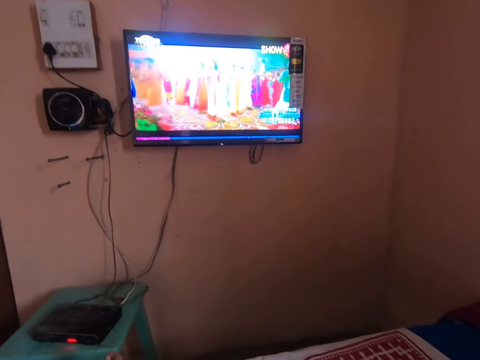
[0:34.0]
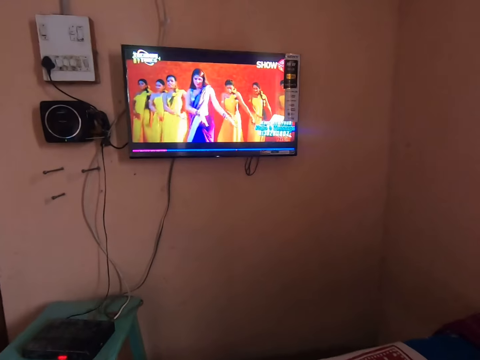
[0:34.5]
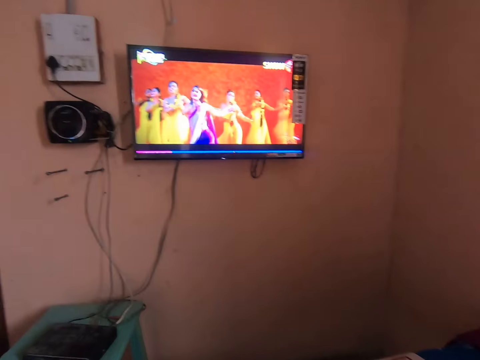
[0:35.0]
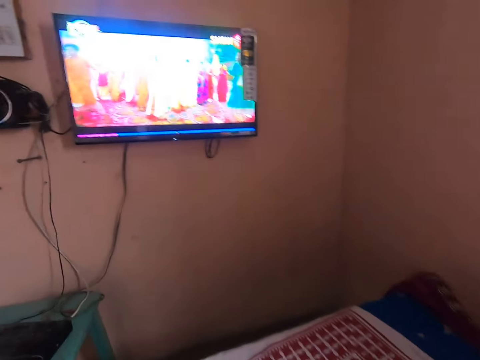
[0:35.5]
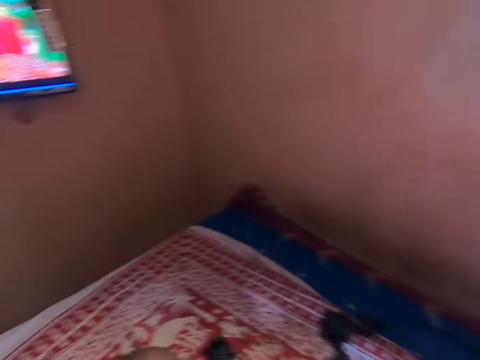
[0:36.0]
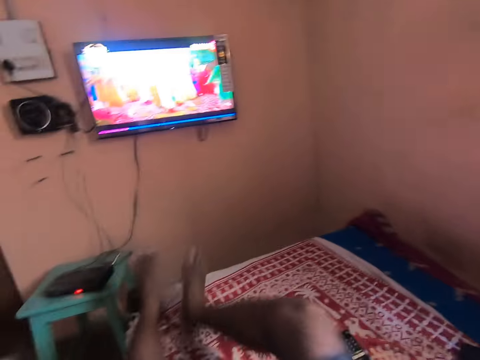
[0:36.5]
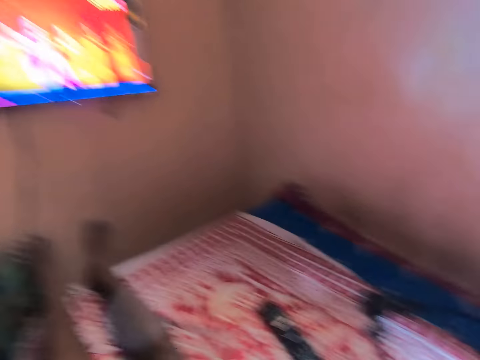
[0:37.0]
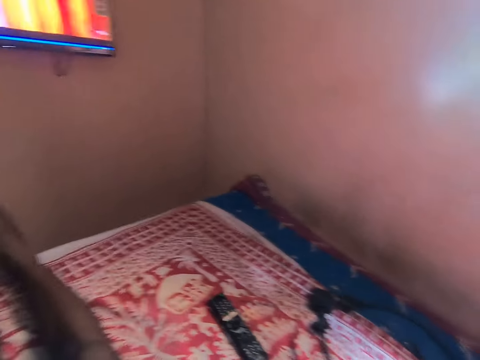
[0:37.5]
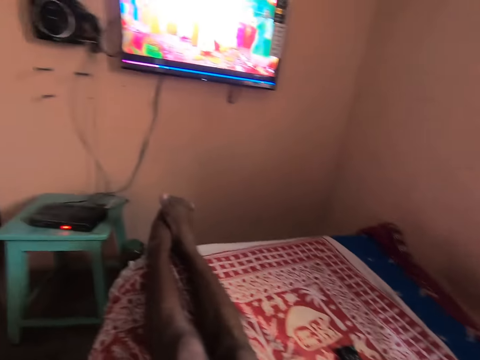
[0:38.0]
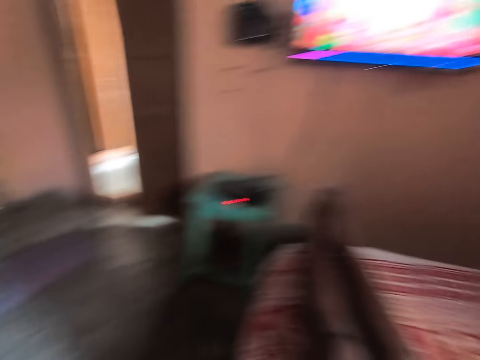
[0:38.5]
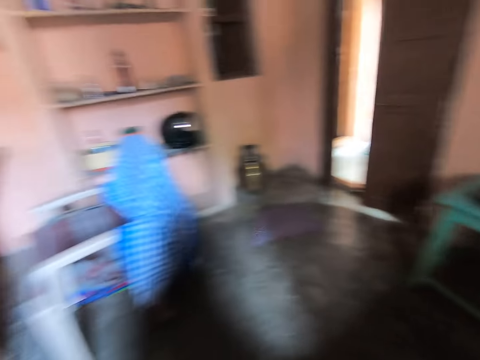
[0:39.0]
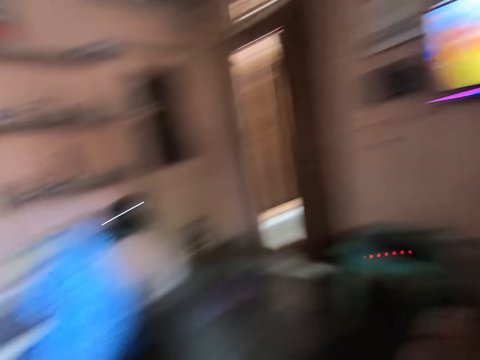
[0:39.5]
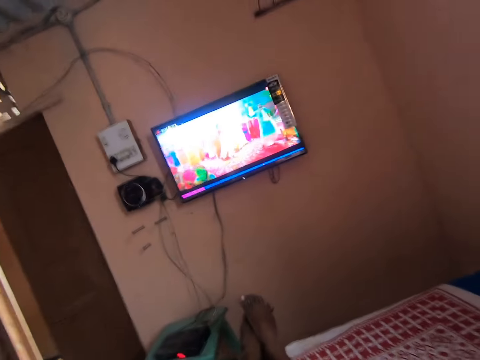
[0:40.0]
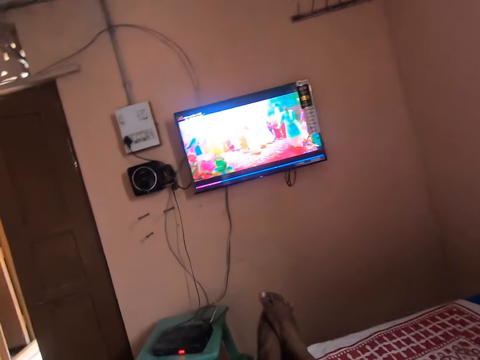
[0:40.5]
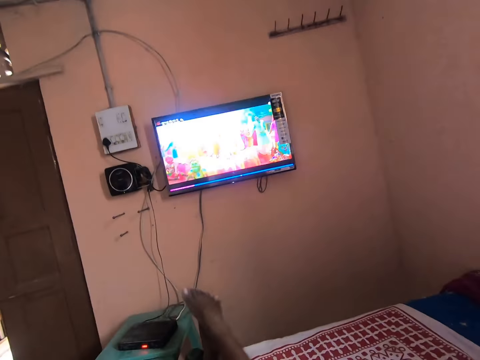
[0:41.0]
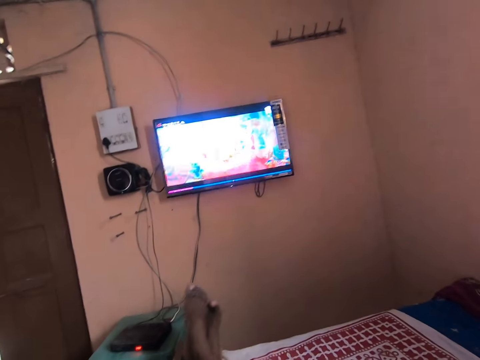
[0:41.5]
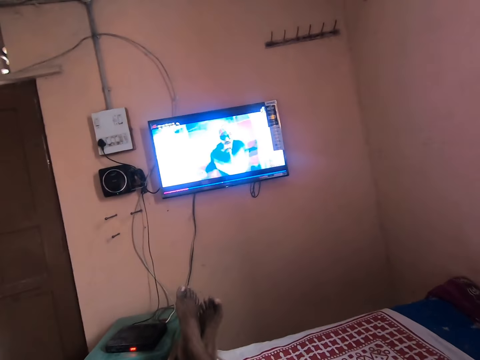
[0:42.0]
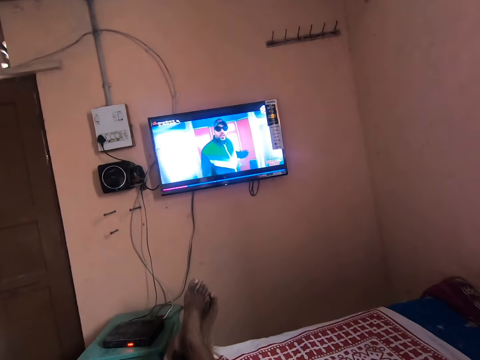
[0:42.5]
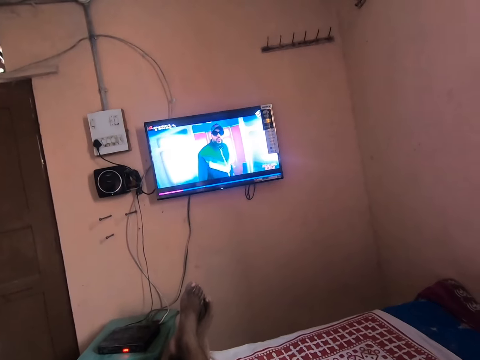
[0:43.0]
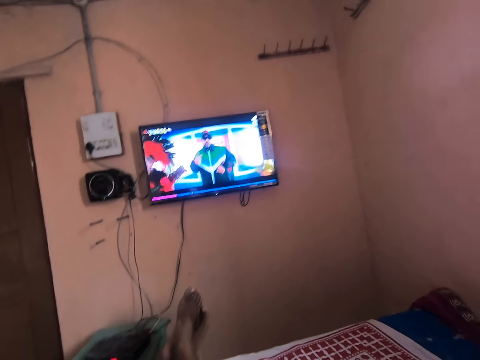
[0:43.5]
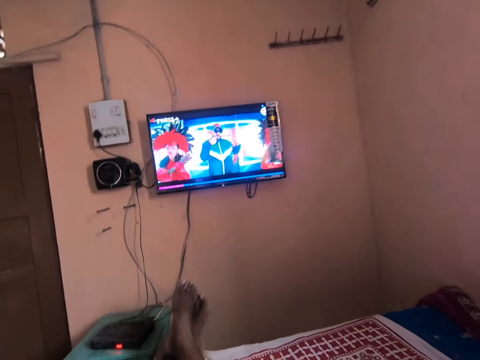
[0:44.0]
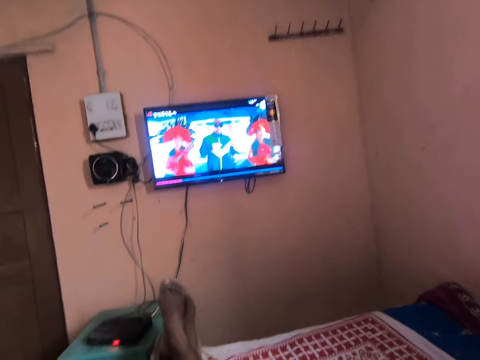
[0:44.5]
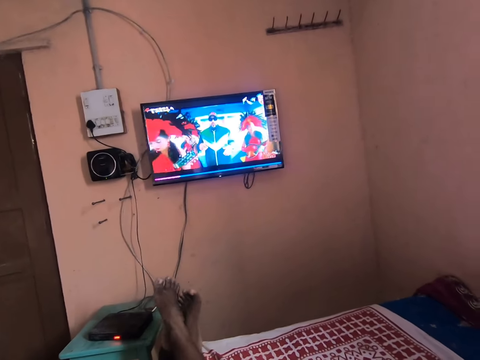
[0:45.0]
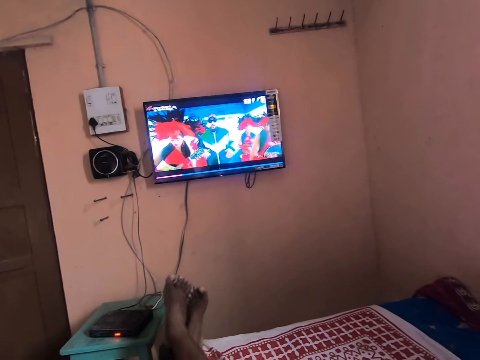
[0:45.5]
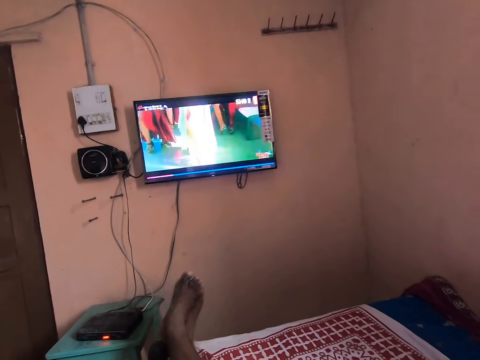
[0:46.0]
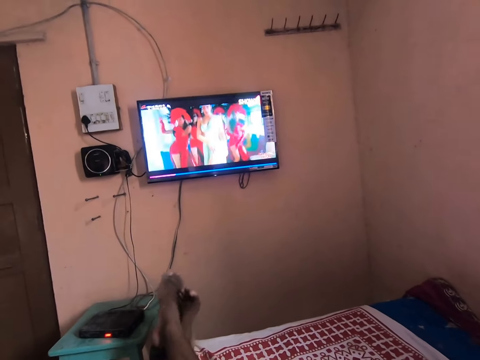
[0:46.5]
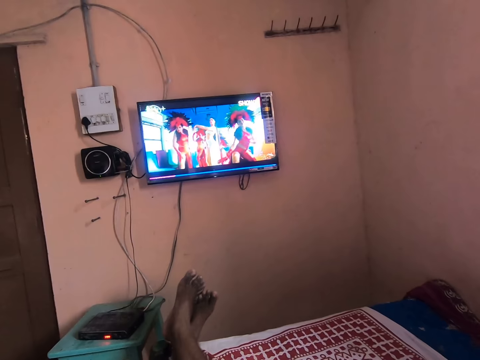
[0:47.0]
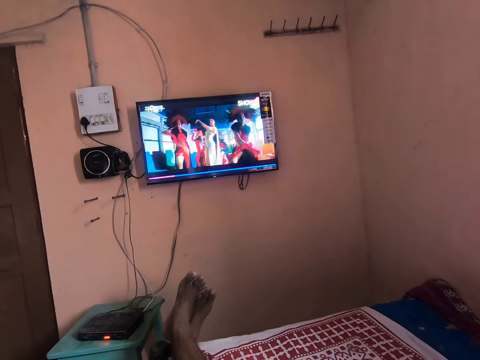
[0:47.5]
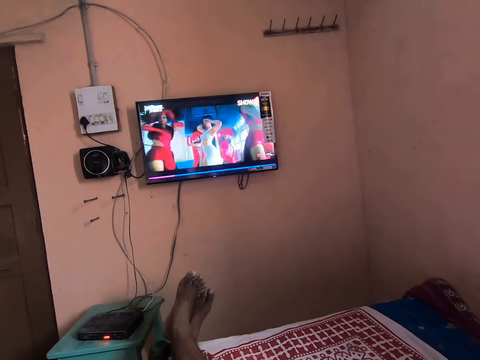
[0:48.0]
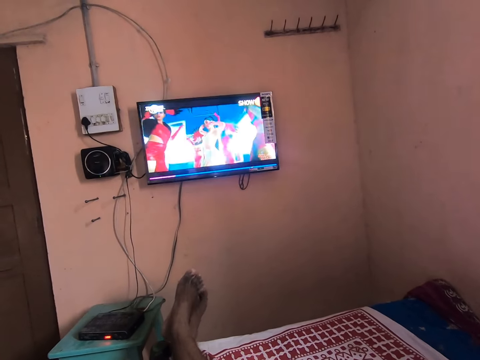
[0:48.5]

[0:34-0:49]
The camera wearer looks around. He moves his legs forwards. He stretches his legs on a bed. He looks around. He watches the television. He crosses his legs. He rubs his feet together.

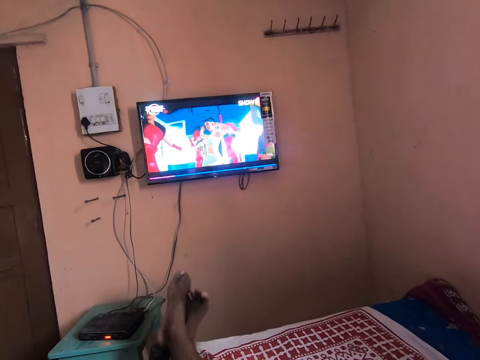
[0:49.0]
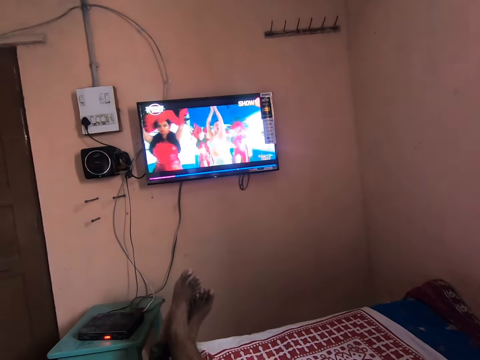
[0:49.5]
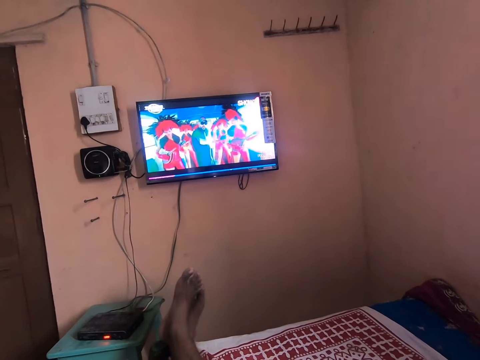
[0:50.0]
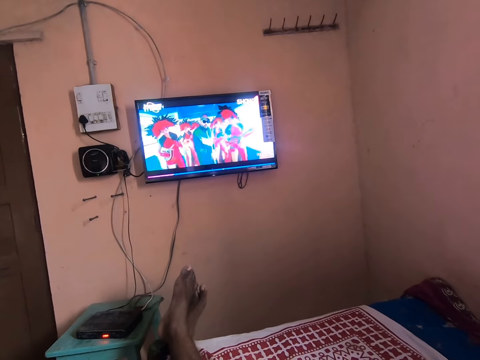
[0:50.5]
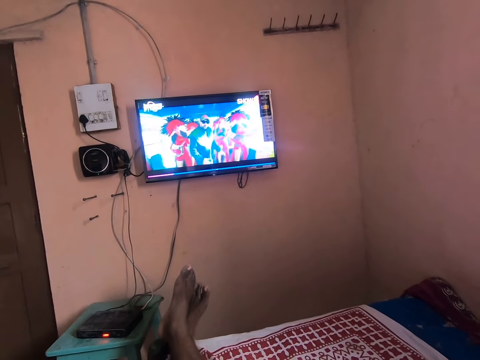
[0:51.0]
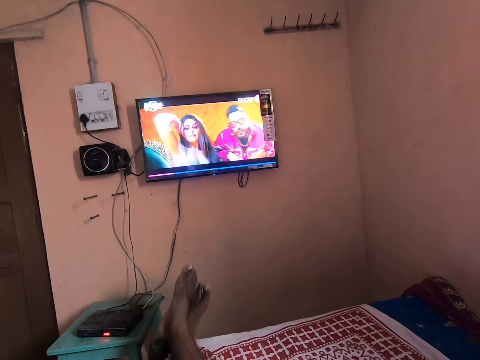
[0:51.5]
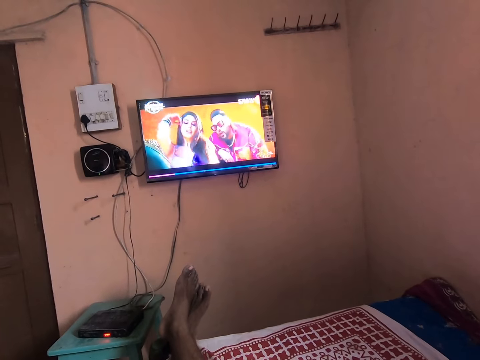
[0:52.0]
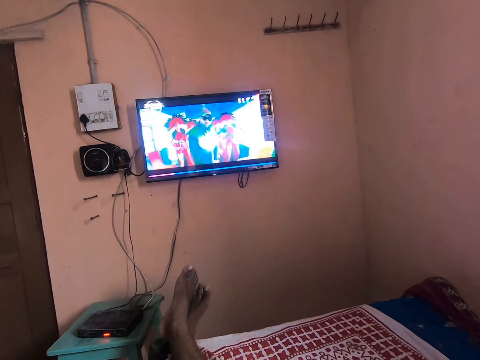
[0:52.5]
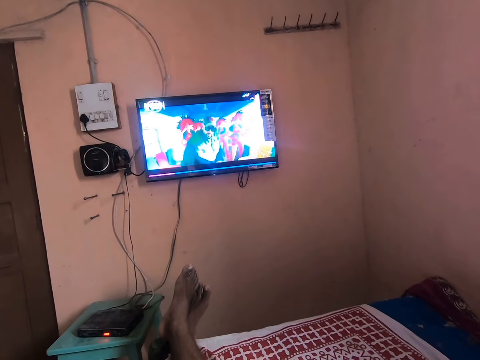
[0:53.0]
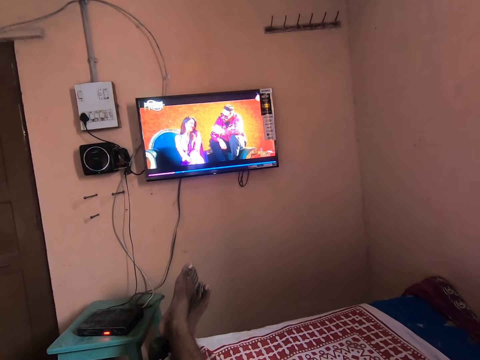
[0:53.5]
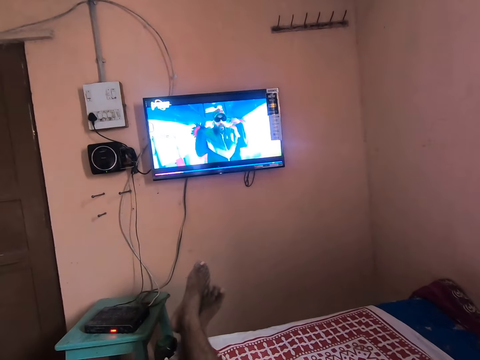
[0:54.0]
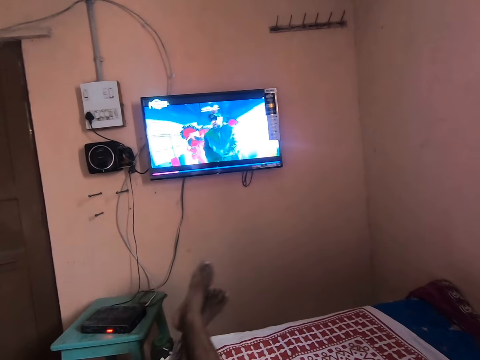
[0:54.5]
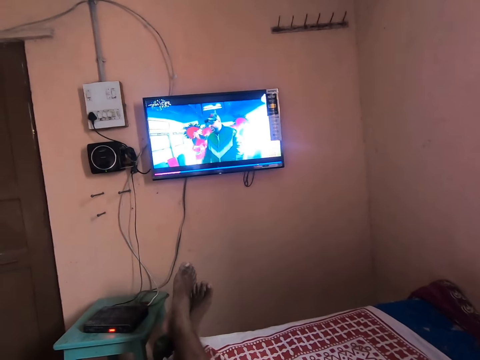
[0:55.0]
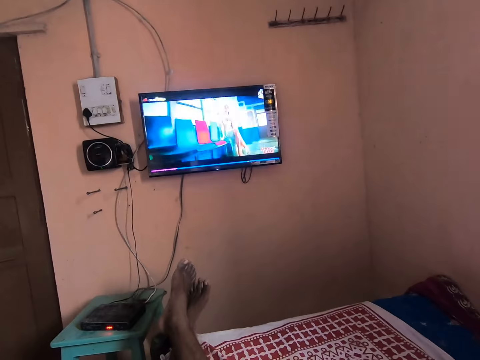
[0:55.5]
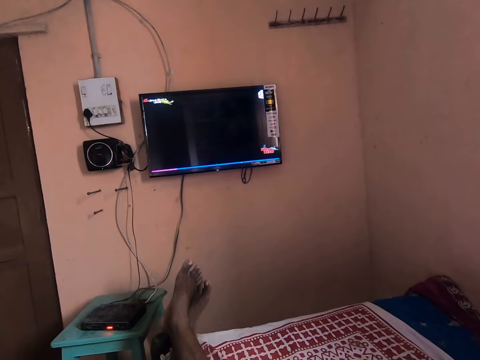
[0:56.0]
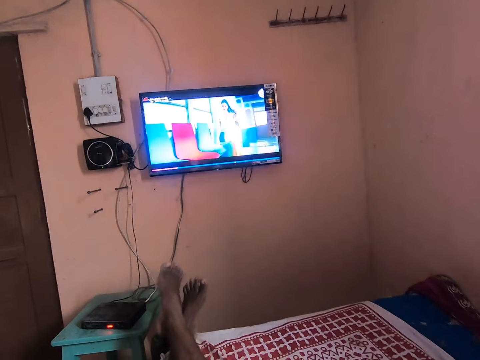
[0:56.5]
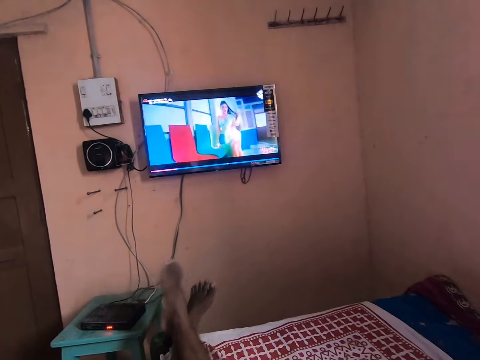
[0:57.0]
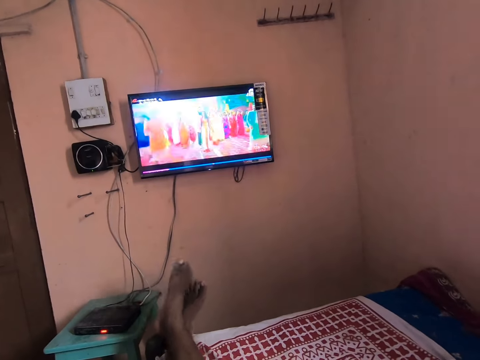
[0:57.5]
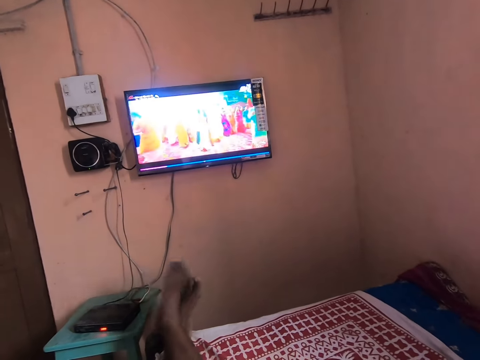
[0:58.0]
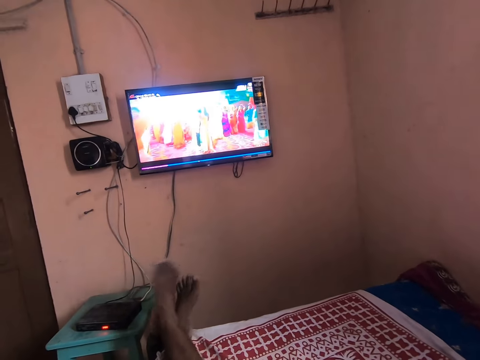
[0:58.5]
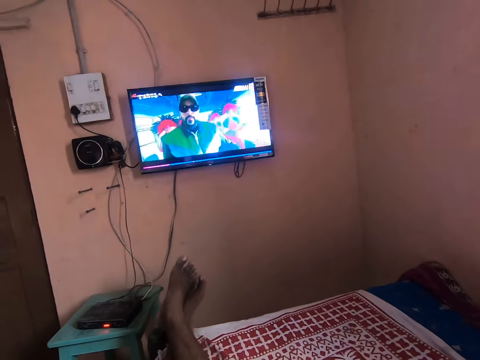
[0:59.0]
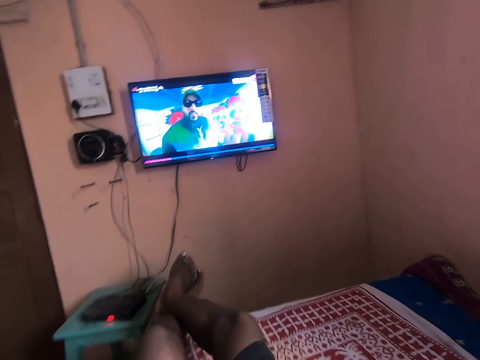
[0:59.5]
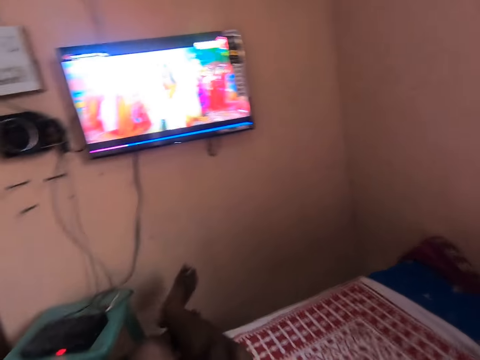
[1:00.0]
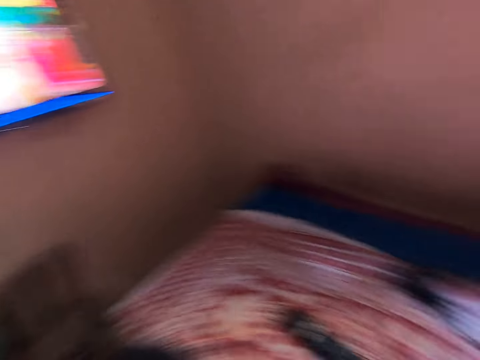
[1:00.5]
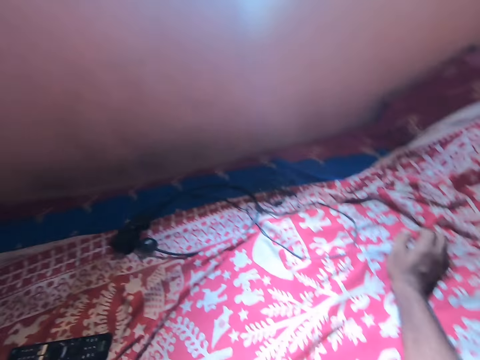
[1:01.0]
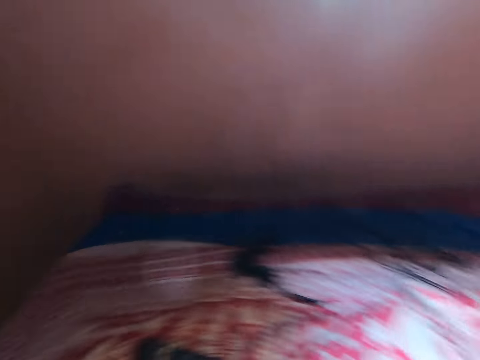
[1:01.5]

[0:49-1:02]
The camera wearer stops for a while. He swings his legs. He moves forward. He adjusts himself on the bed. He looks around.
